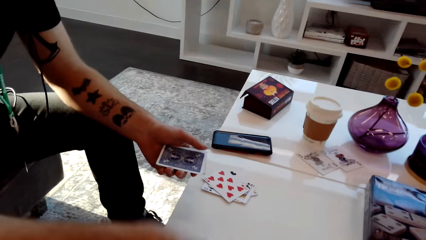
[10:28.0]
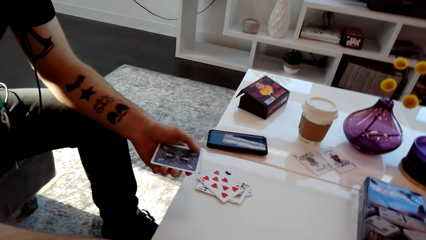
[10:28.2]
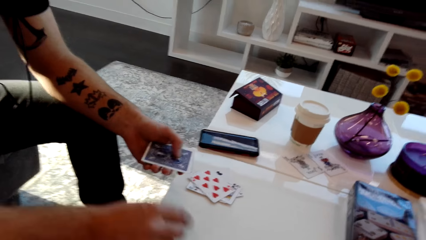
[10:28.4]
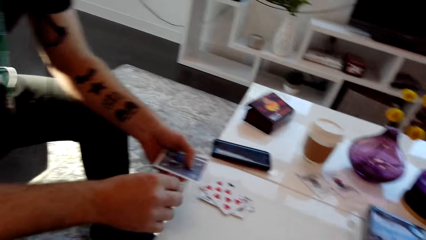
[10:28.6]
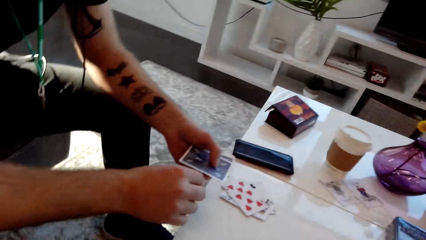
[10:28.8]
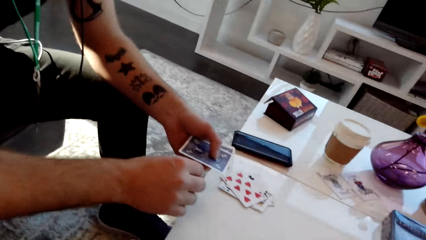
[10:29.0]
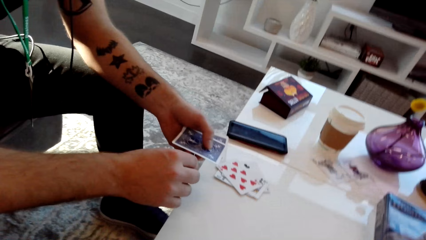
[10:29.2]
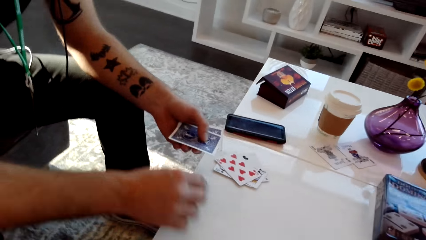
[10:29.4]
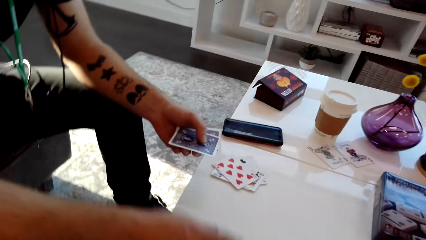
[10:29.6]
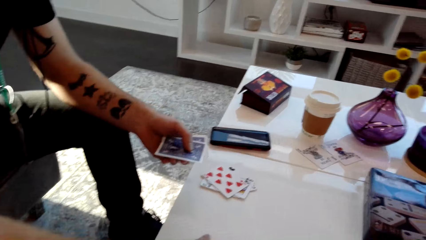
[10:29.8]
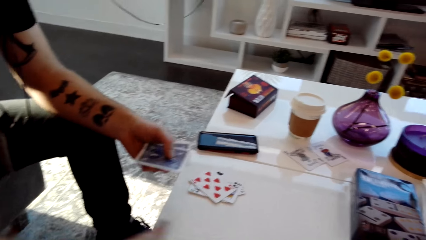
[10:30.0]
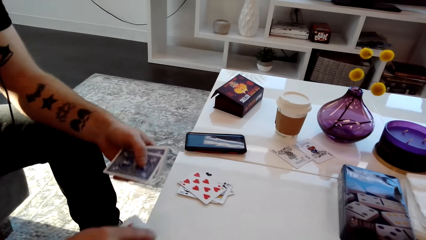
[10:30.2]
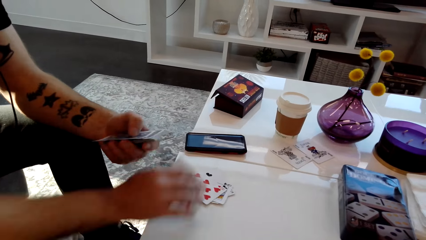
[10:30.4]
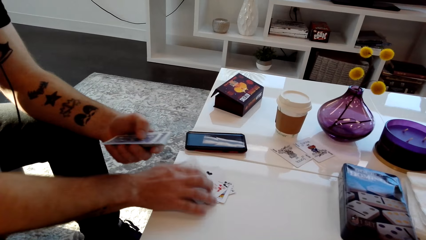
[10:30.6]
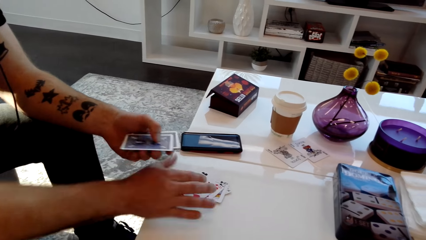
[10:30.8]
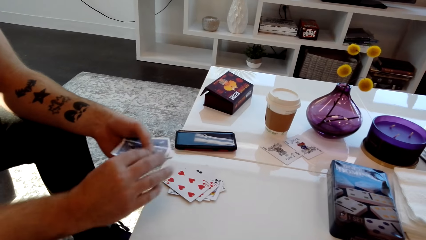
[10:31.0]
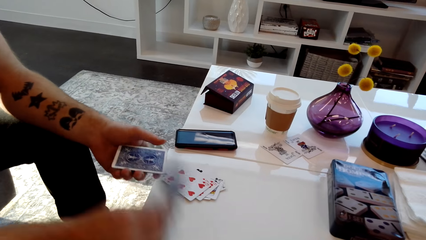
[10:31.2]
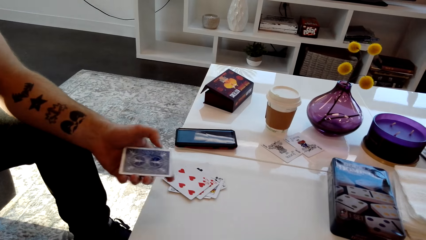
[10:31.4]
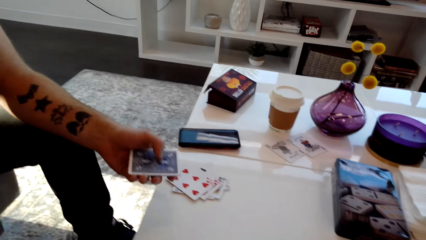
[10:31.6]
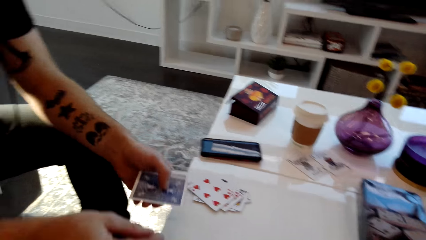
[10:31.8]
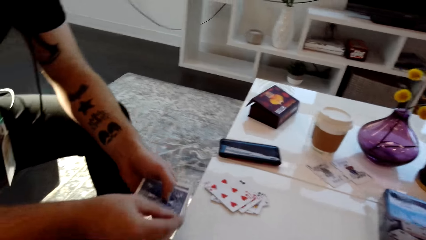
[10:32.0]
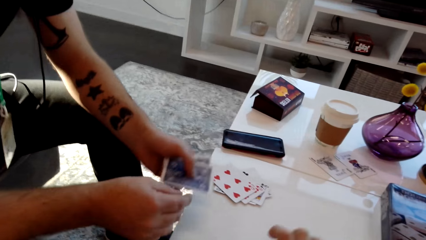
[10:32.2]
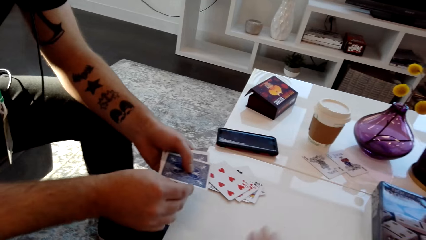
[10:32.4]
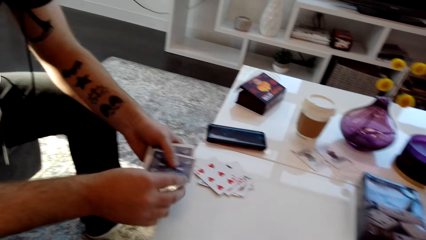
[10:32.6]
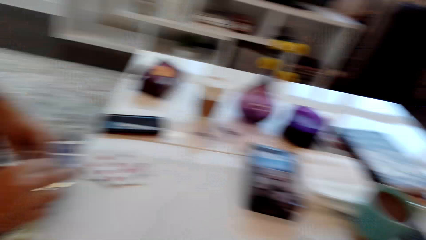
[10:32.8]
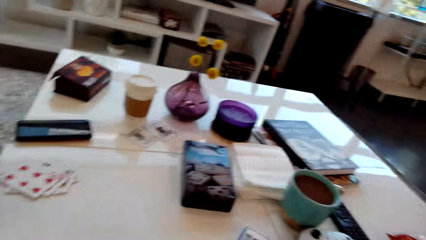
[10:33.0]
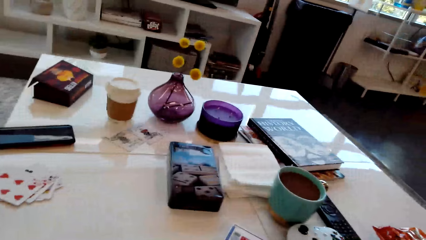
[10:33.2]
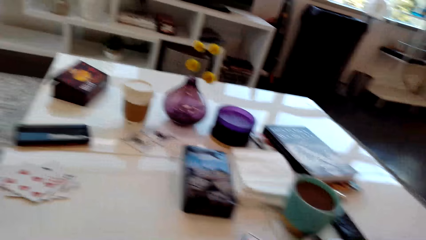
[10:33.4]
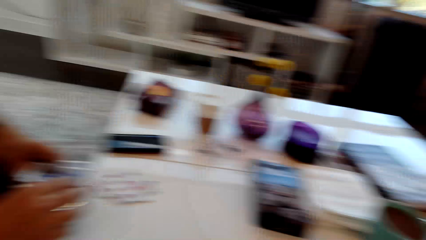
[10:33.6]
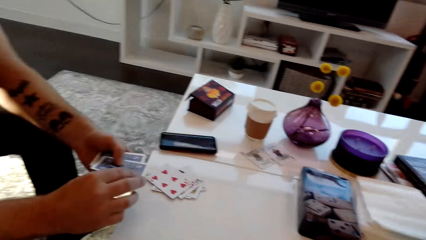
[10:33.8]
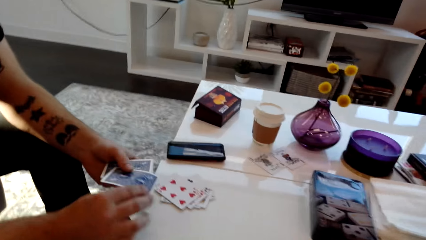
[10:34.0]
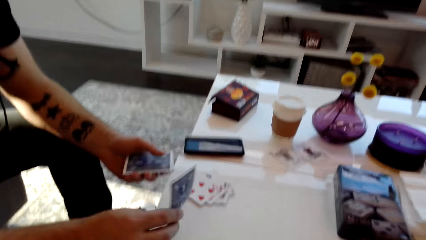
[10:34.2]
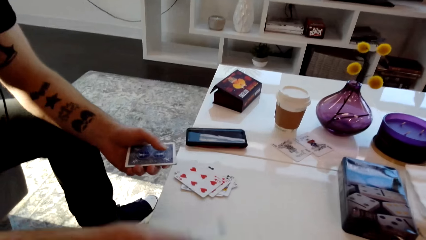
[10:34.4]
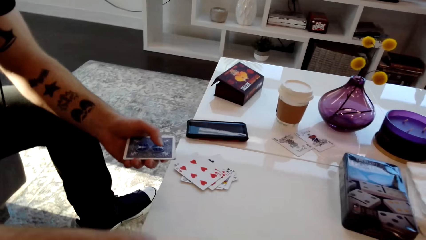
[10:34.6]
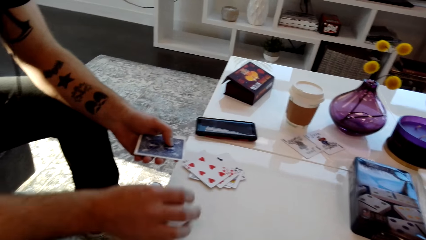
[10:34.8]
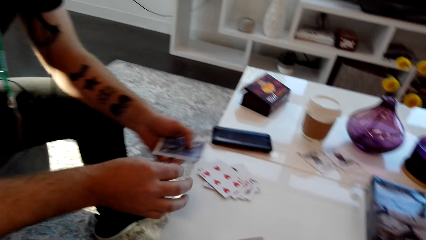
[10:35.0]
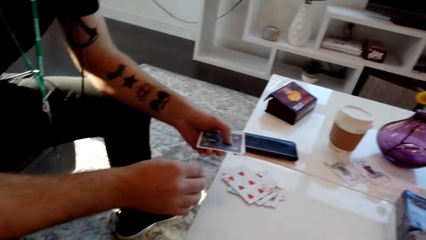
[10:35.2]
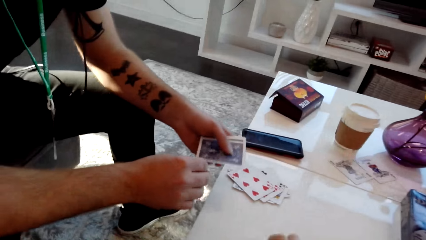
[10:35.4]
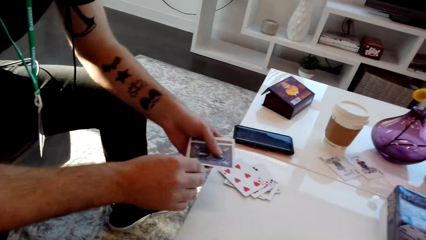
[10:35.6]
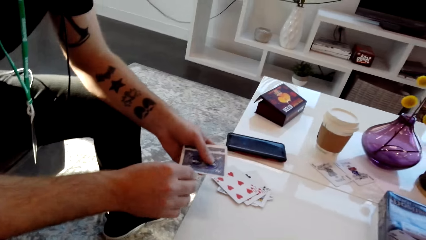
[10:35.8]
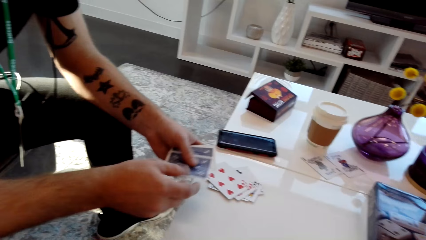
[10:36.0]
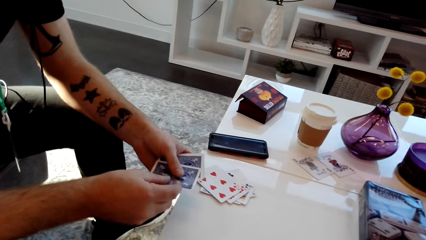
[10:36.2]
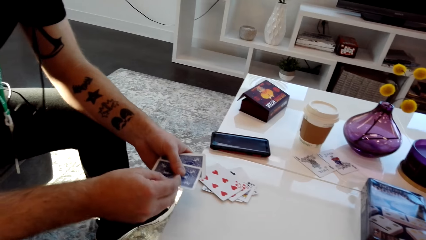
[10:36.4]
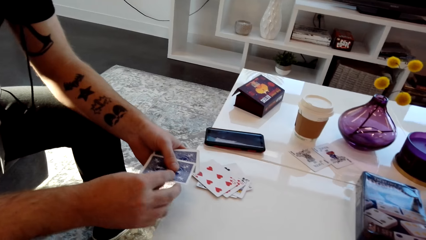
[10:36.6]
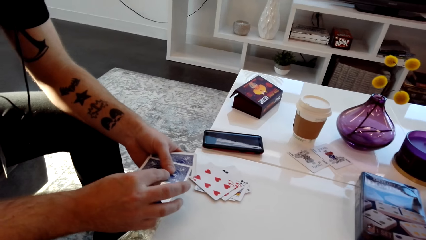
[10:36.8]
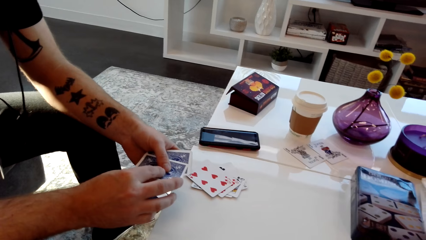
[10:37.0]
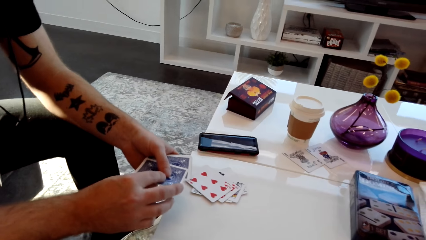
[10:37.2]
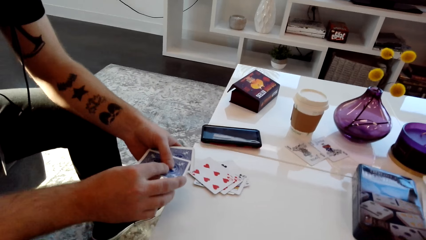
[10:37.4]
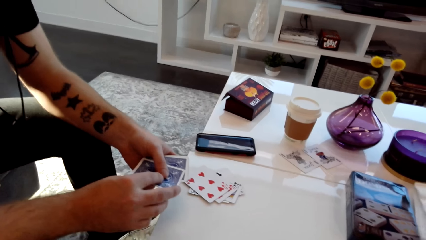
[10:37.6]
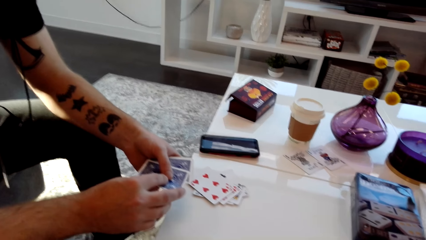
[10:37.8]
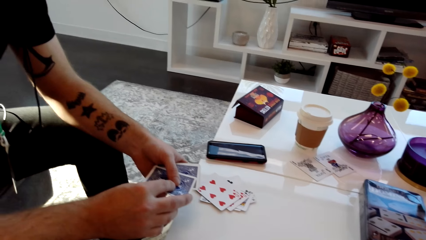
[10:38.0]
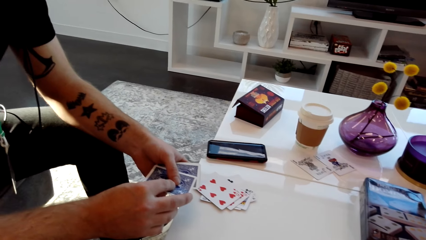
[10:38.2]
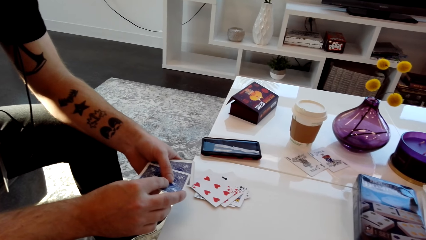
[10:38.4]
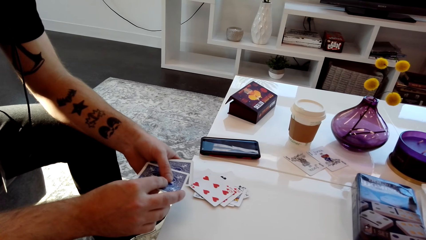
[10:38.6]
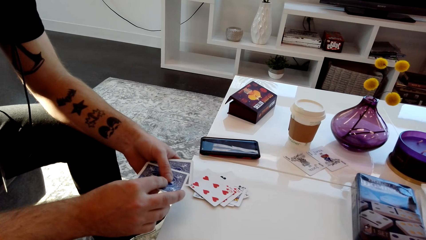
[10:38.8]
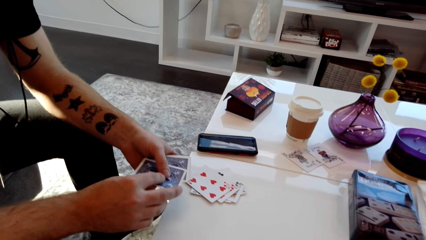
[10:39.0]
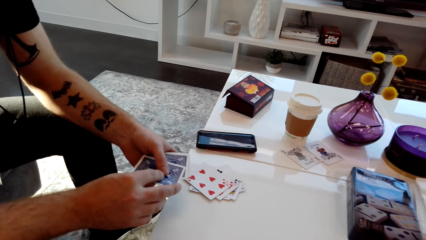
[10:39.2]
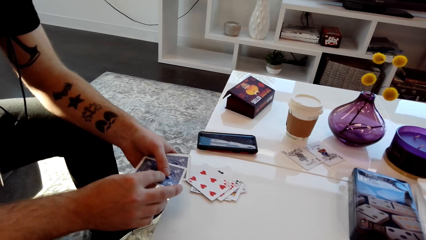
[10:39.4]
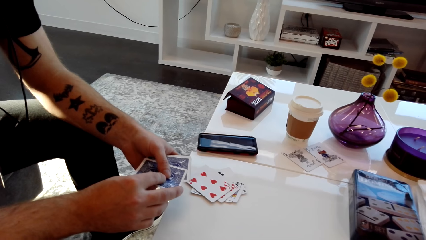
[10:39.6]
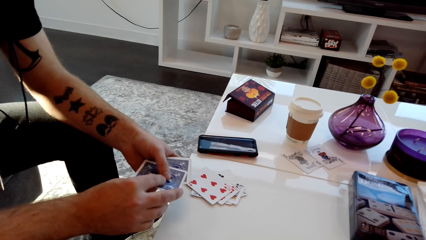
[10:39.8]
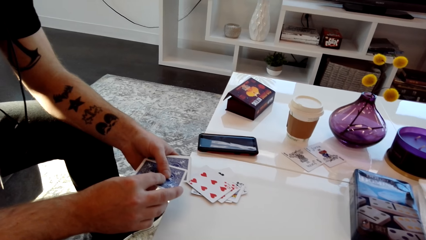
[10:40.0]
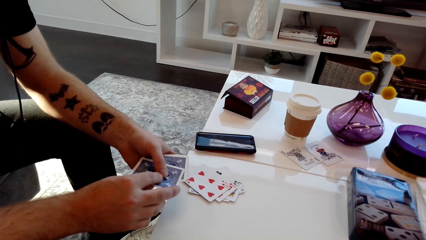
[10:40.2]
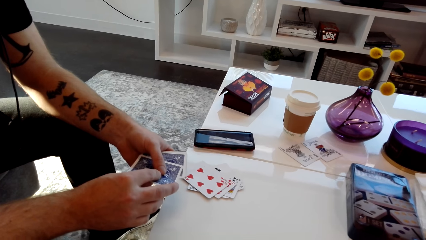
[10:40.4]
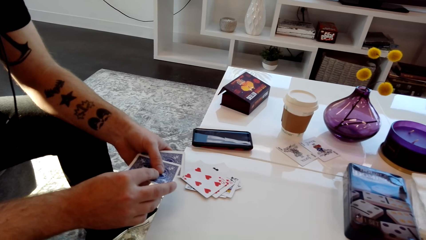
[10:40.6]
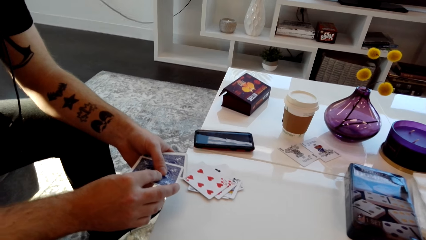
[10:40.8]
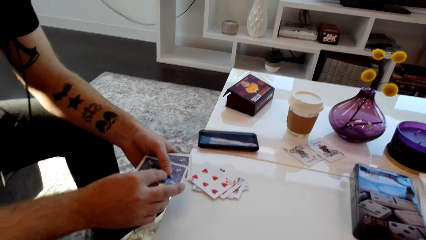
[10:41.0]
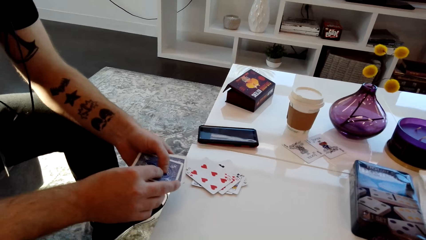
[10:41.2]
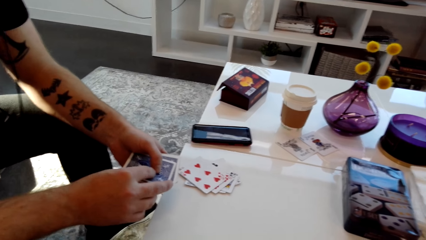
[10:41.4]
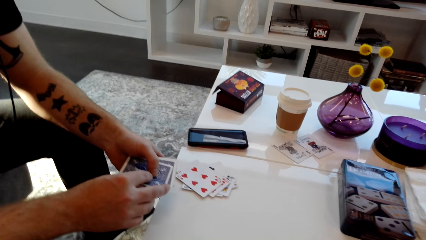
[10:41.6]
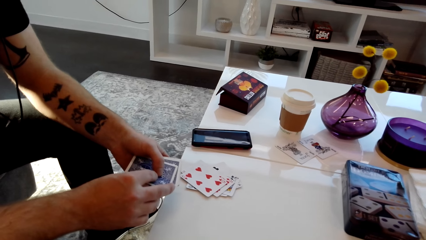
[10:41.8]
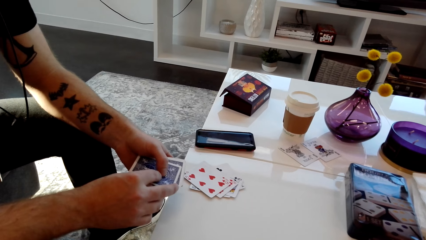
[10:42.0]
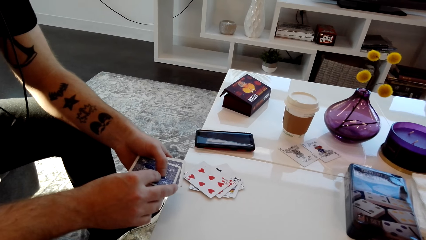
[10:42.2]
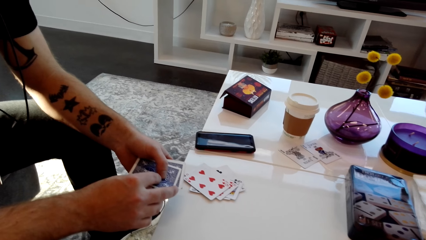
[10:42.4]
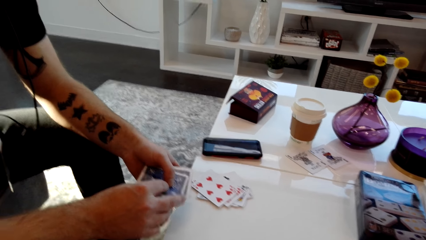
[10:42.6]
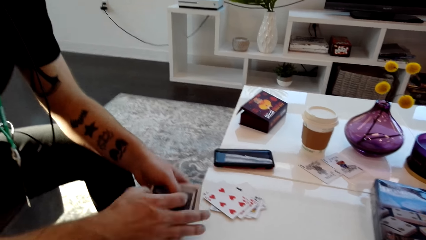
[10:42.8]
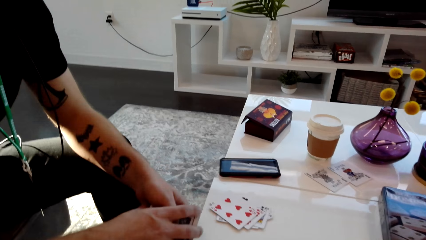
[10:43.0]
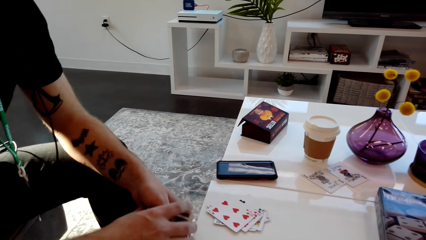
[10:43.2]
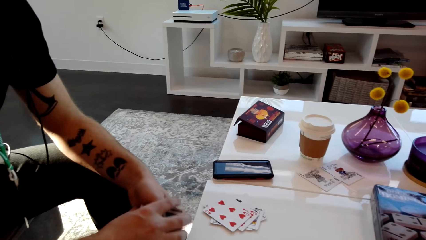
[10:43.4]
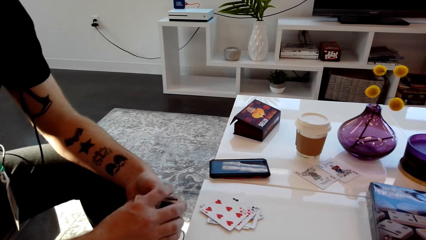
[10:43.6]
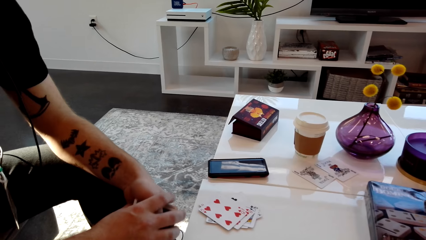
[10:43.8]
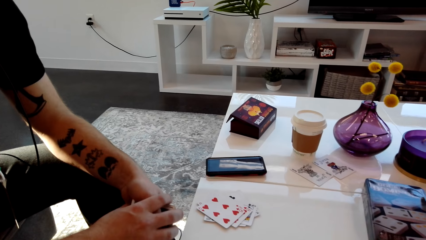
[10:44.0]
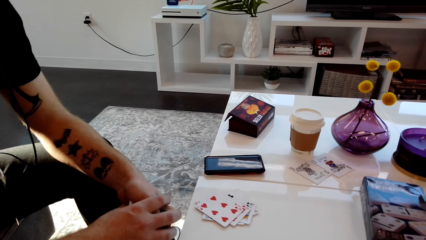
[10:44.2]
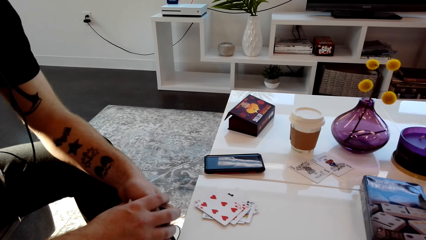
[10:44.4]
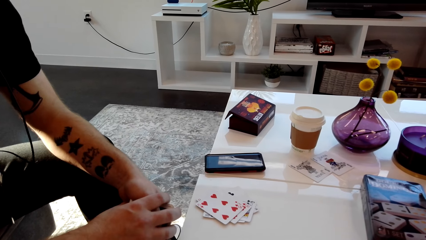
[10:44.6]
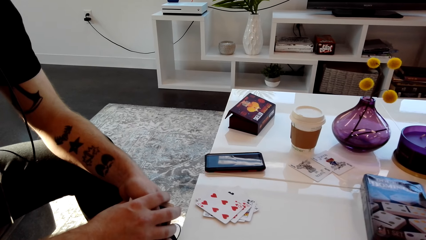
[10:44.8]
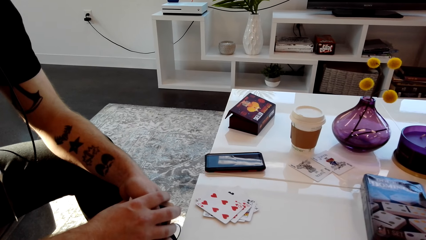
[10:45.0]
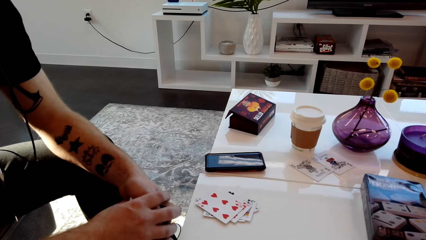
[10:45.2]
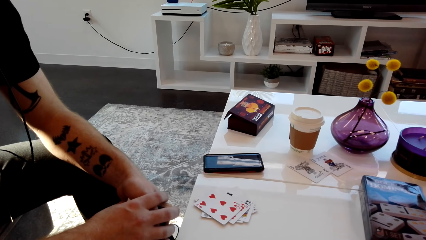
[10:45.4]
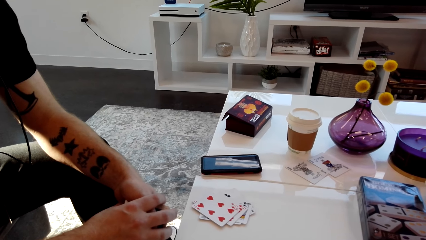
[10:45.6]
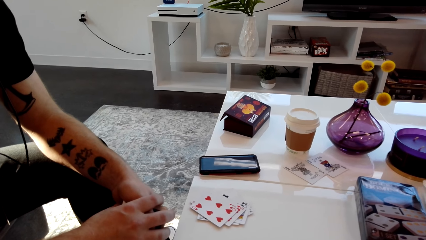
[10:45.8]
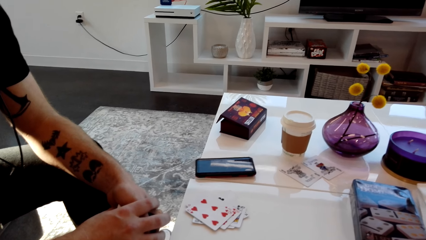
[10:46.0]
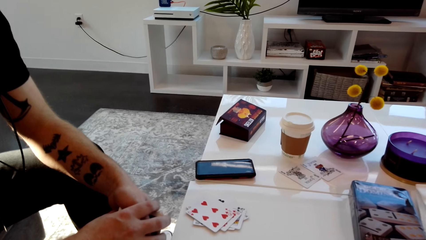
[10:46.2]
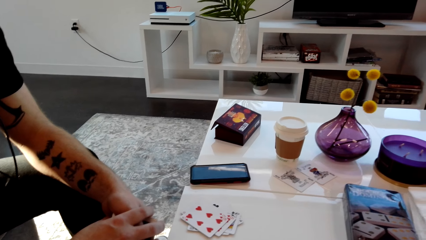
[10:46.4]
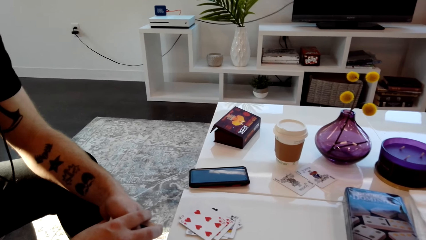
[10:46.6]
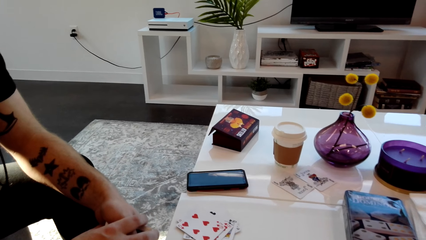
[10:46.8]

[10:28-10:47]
A man puts the card on the table. He picks up the playing card on the table. He moves the cards. He places the playing card on other cards. He places the playing card on the table. He holds the playing cards with his hands.
